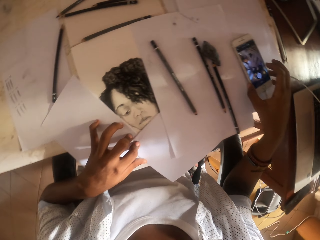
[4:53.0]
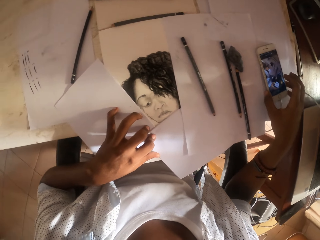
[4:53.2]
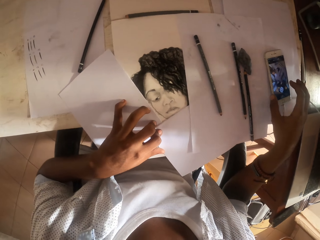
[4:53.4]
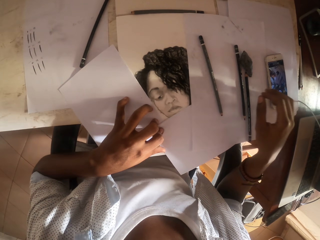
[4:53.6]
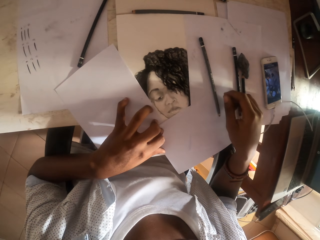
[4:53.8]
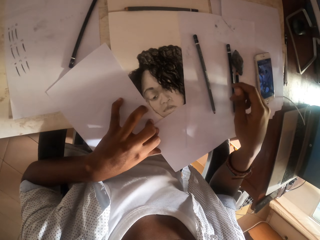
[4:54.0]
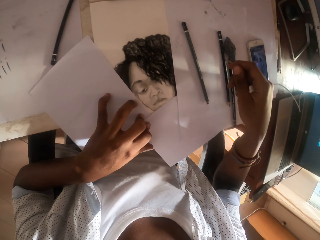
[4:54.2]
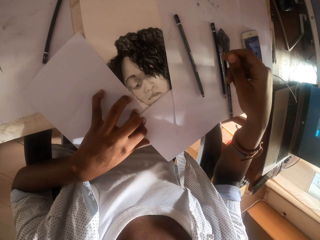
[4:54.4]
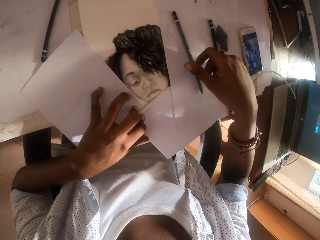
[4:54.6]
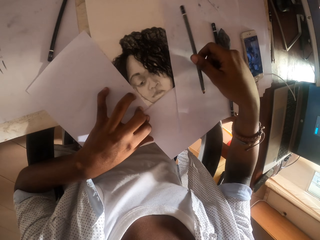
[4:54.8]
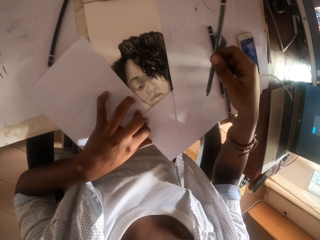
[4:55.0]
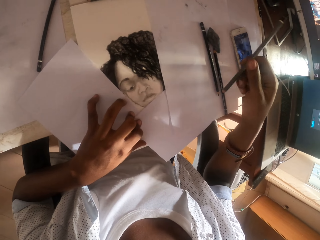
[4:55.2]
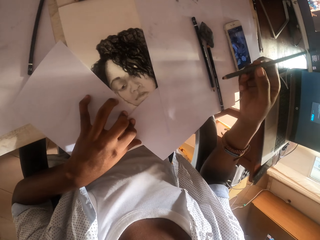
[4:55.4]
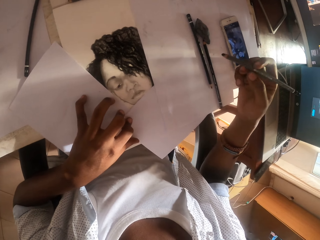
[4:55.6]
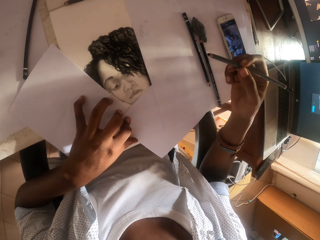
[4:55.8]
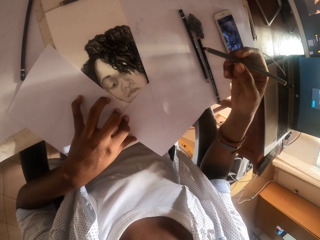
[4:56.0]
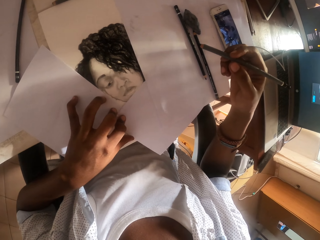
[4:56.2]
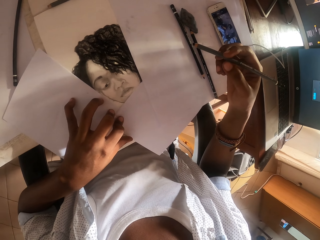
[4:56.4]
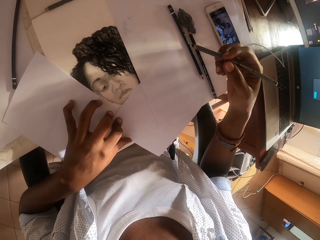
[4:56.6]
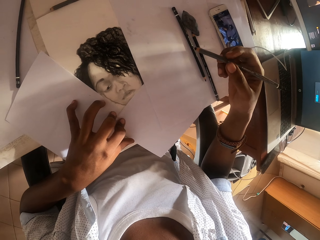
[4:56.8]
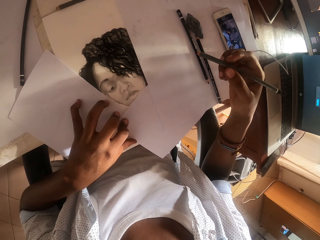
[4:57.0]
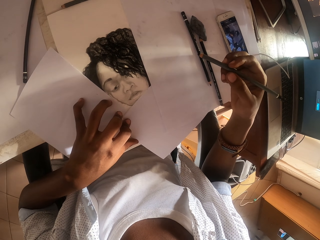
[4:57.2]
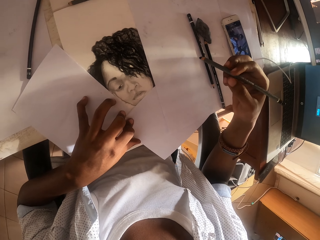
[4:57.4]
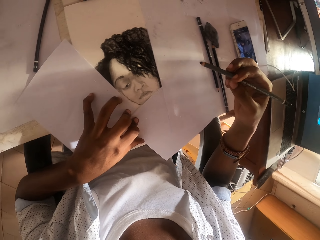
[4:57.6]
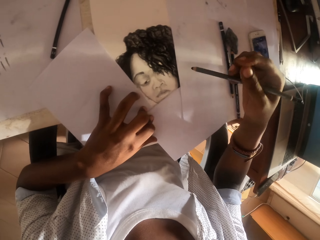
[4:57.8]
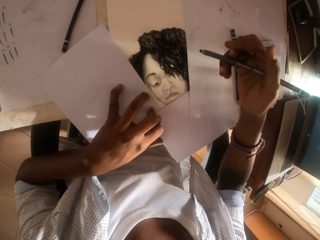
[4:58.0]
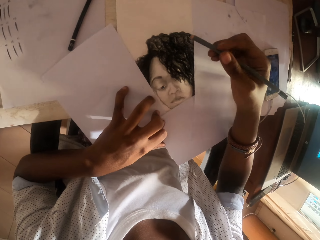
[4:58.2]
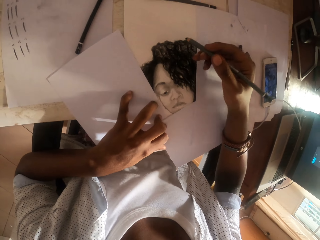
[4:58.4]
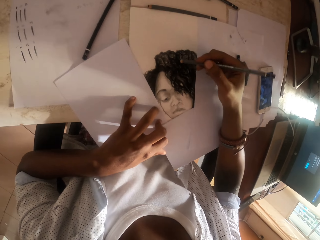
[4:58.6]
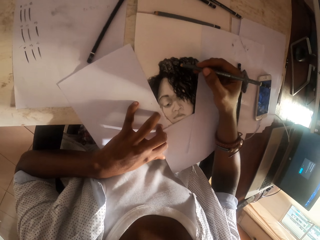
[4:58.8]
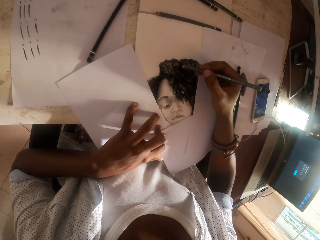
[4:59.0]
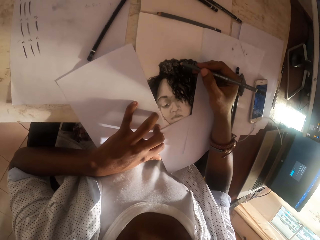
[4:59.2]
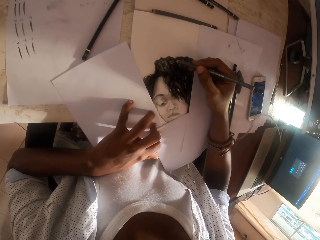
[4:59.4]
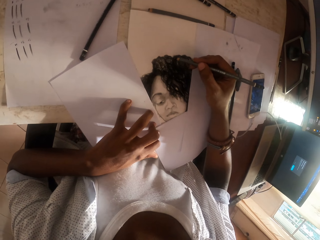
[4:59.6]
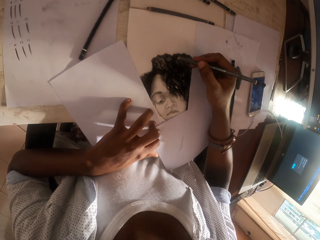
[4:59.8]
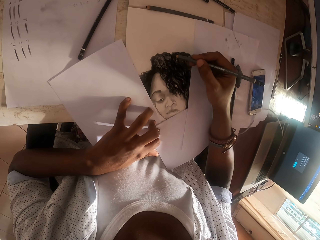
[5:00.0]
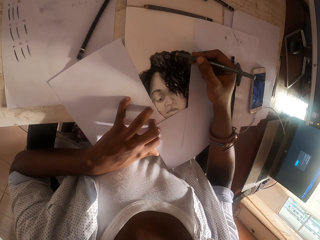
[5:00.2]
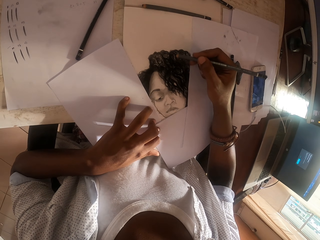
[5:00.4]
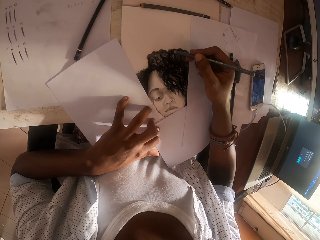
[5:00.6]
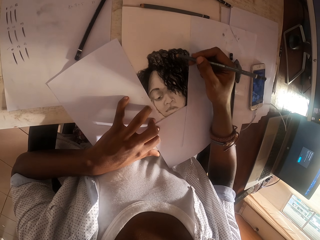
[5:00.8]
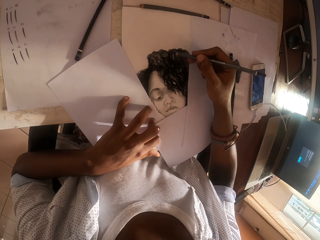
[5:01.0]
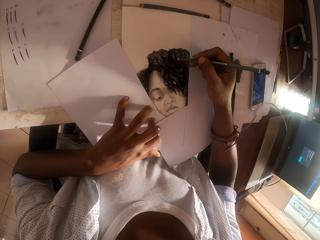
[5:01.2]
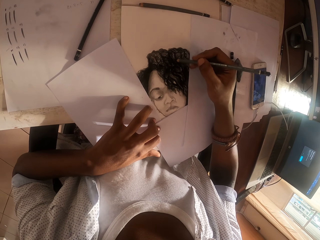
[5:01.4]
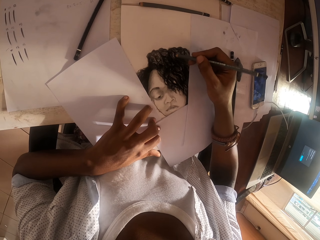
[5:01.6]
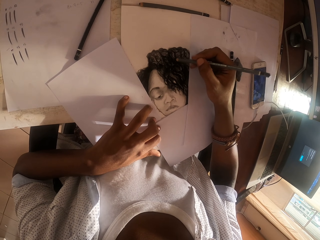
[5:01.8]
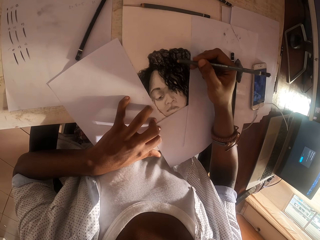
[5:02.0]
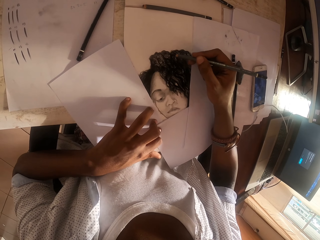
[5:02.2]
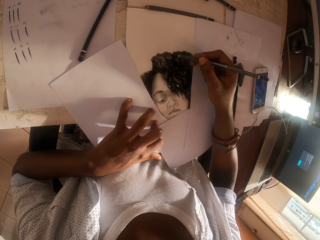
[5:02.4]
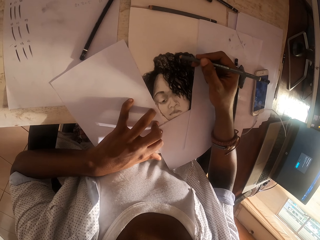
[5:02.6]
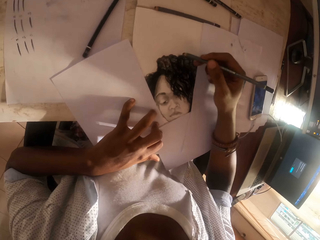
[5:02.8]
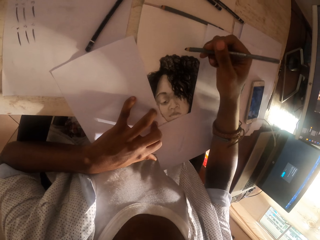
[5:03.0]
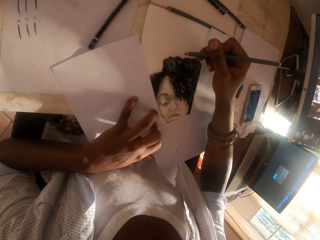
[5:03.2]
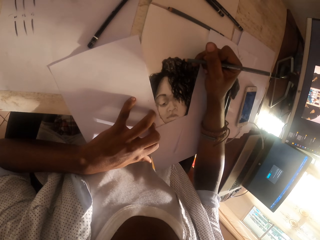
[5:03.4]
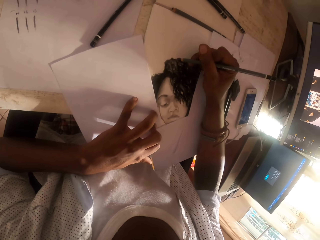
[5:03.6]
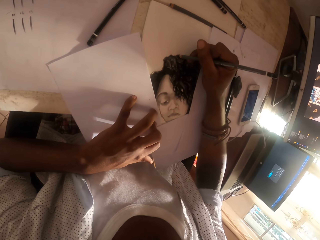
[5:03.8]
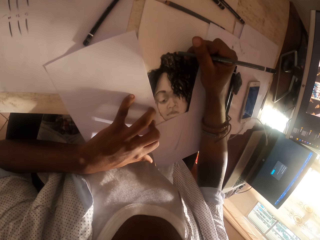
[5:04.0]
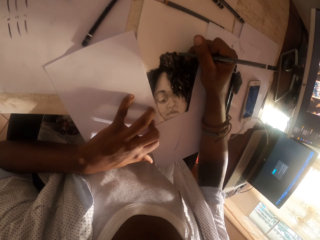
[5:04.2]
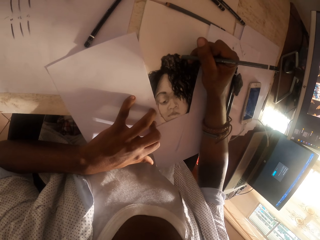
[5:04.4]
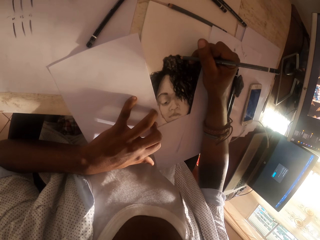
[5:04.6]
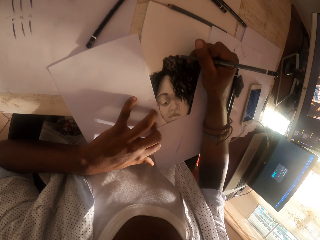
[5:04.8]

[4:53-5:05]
The camera wearer picks up the pencil. They sketch a photo on the paper.

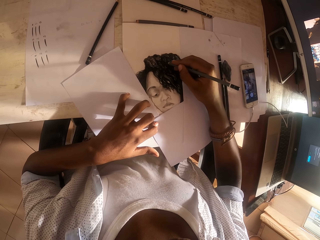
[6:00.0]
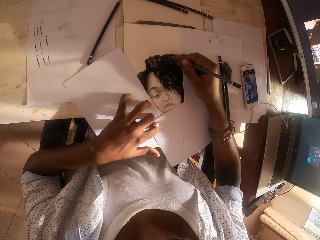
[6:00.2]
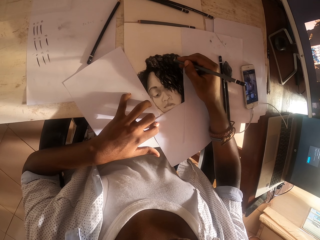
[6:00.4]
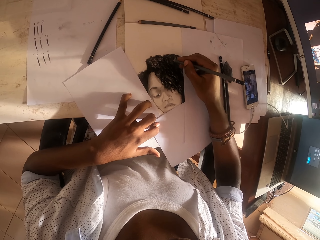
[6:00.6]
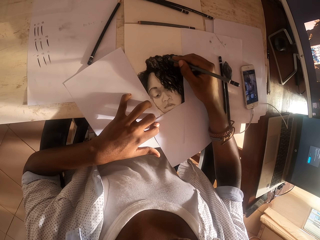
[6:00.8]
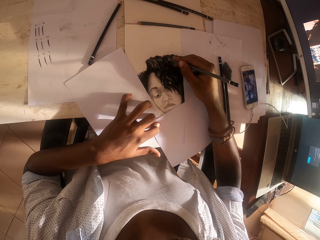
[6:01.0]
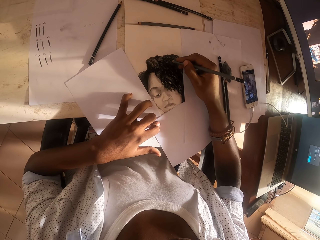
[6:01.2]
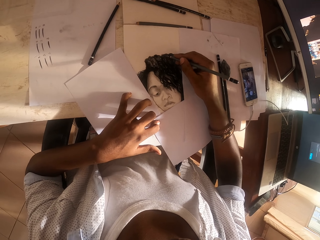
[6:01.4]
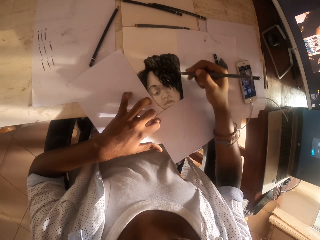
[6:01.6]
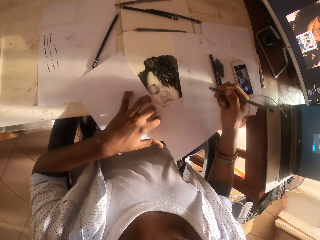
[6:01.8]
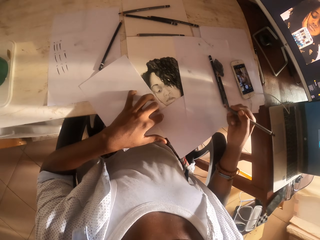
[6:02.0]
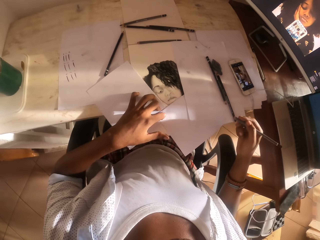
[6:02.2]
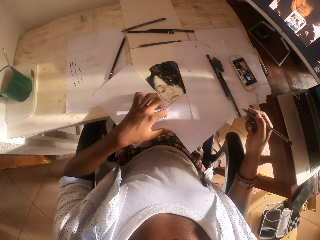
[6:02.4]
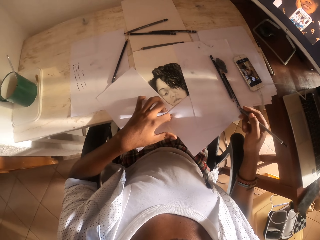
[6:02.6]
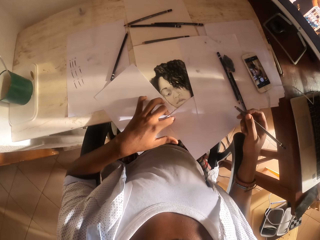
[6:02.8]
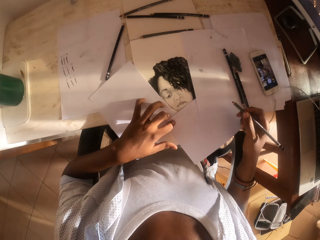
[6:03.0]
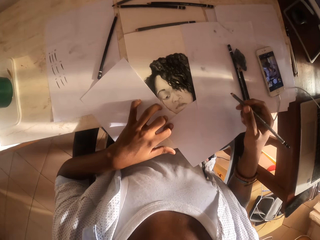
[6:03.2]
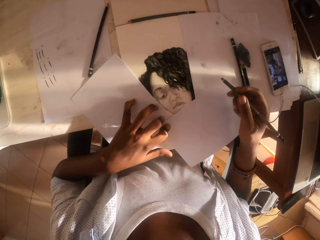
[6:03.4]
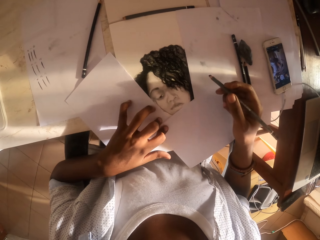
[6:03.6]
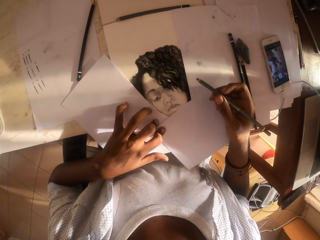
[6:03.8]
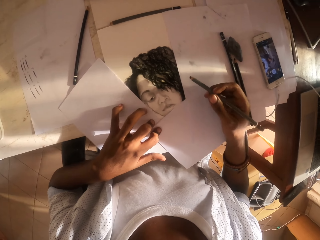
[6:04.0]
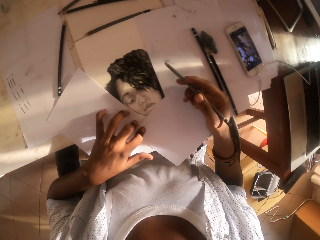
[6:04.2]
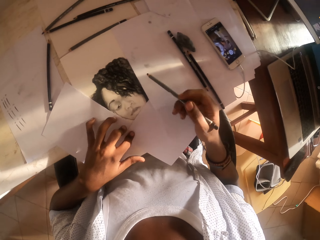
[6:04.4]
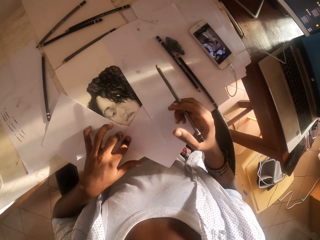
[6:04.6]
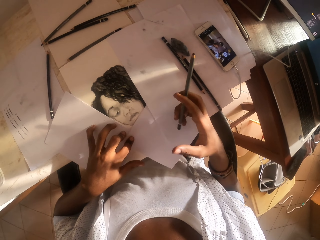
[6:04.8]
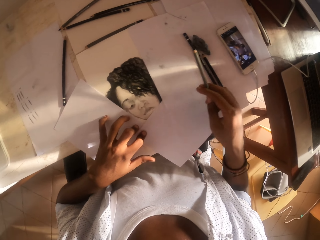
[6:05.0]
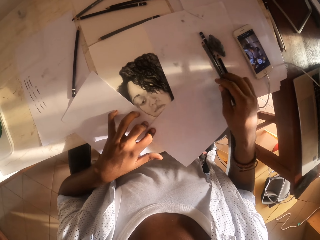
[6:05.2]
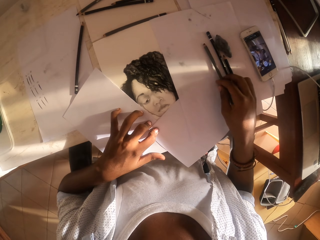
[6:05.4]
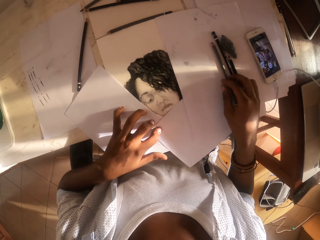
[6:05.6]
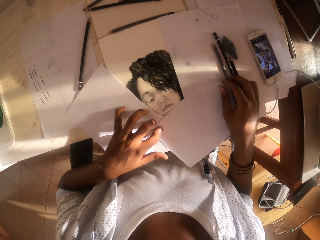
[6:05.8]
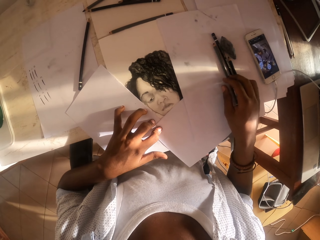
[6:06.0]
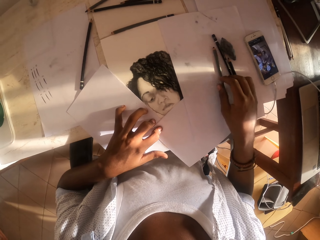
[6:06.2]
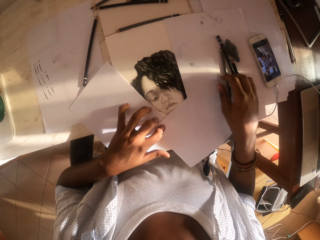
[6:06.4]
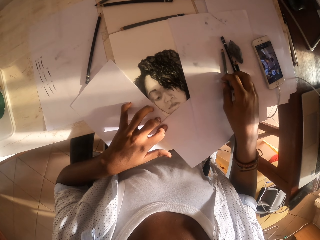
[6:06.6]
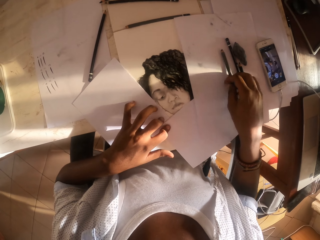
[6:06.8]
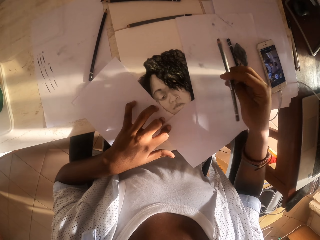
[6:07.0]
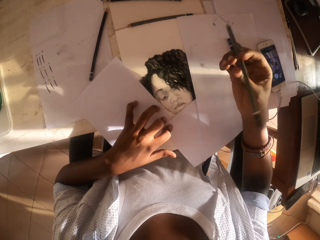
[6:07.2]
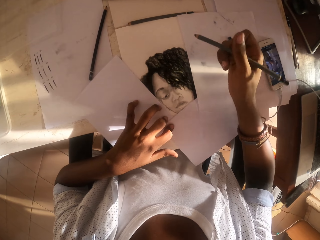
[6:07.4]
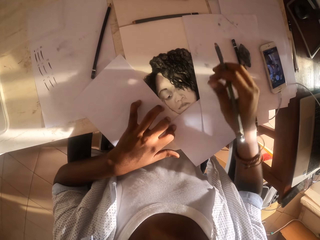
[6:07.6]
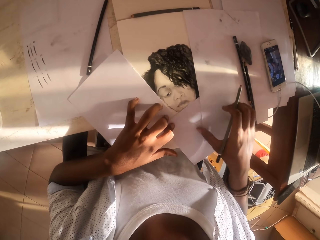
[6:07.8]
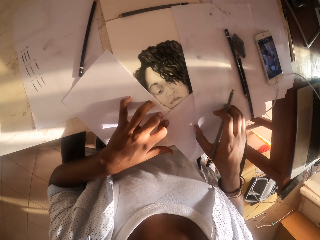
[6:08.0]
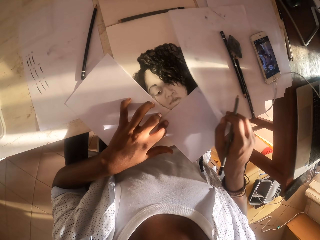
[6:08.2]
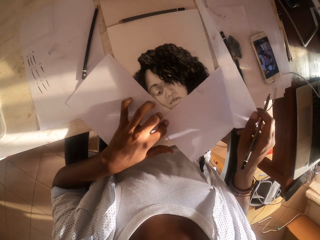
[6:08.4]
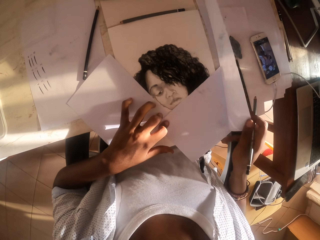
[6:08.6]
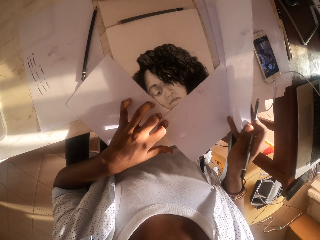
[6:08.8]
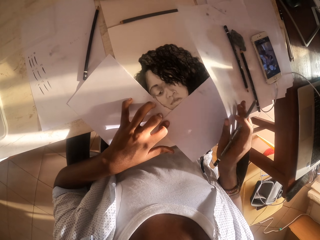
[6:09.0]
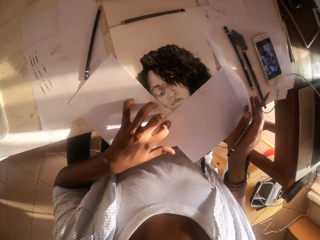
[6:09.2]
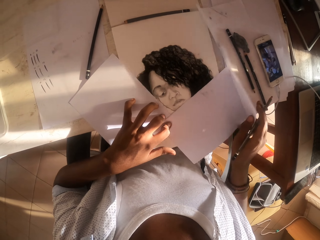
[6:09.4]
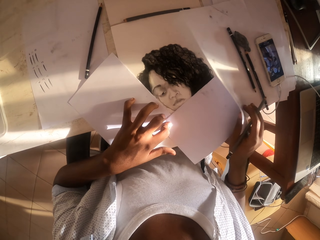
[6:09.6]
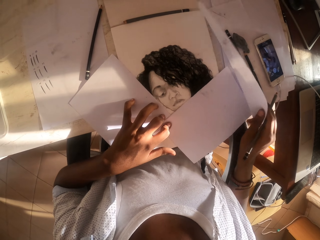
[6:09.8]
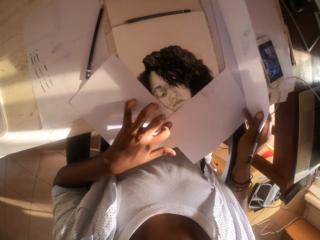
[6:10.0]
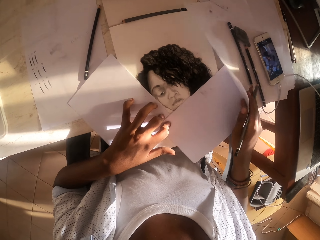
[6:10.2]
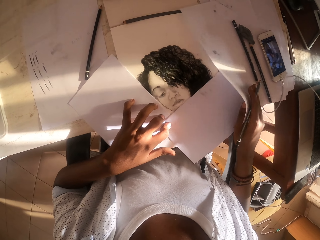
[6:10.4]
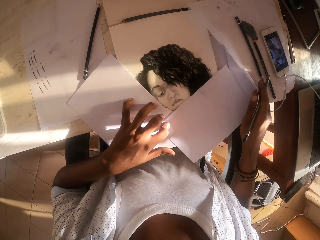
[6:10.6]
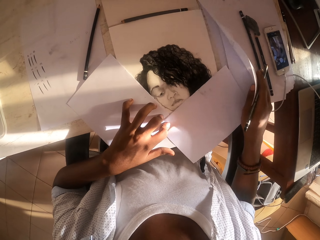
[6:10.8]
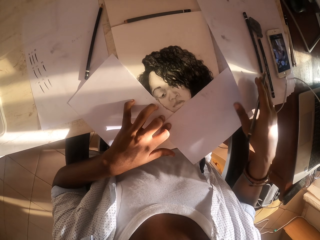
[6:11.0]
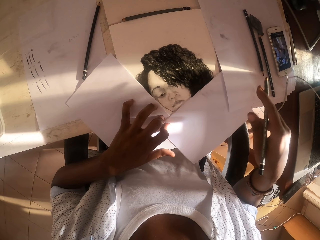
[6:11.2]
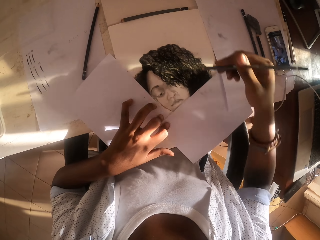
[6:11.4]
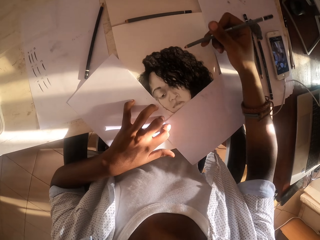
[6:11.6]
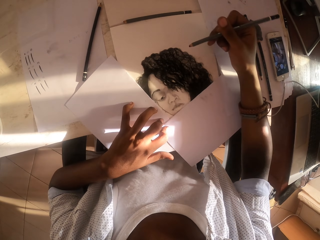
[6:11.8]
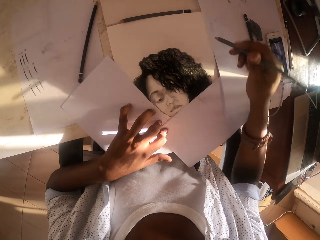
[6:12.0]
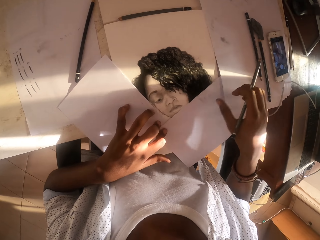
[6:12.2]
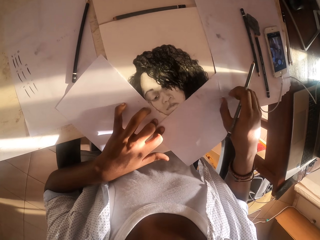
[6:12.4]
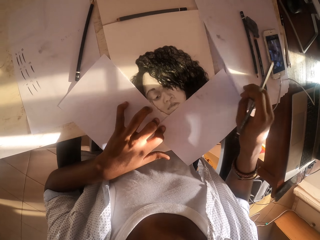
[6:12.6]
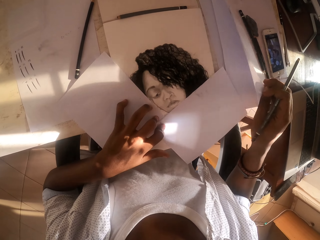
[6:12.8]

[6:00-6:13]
The camera wearer places the pencil on the table. They pick up the pencil. They pick a sheet of paper. They move the paper and put the sheet of paper down.
